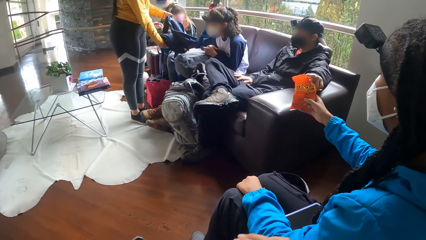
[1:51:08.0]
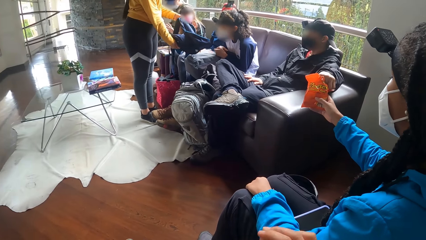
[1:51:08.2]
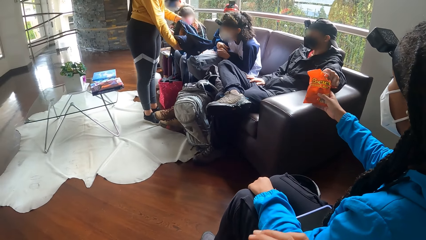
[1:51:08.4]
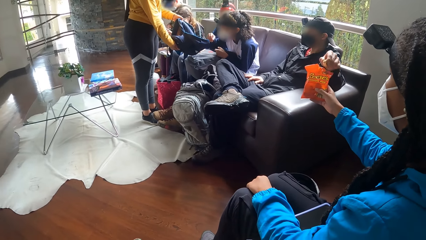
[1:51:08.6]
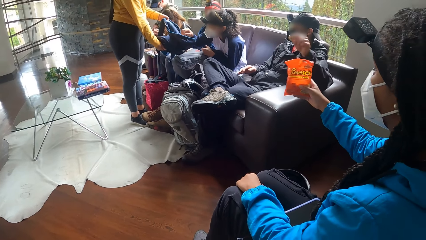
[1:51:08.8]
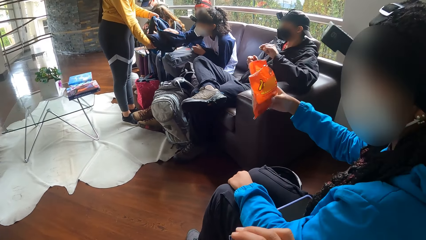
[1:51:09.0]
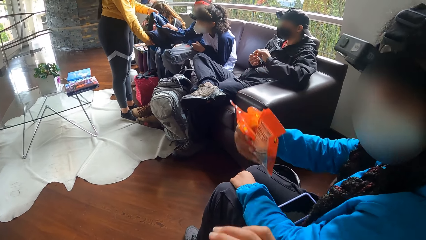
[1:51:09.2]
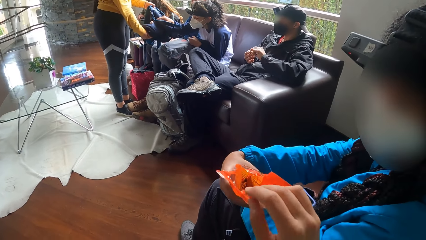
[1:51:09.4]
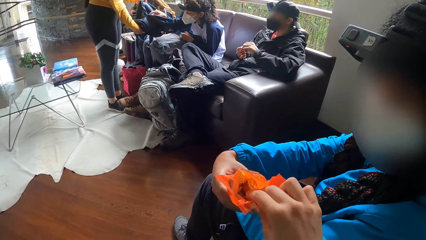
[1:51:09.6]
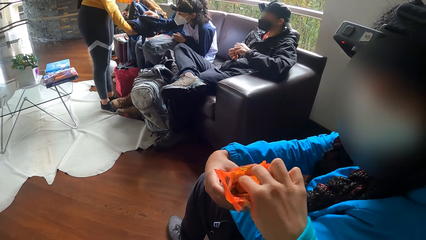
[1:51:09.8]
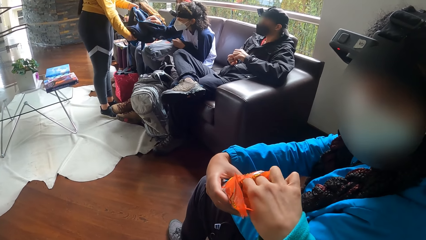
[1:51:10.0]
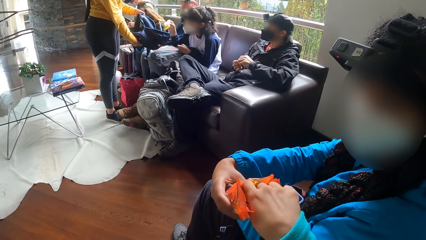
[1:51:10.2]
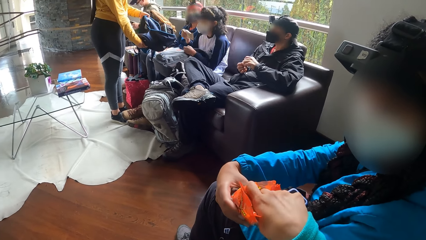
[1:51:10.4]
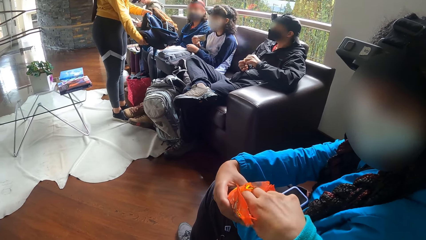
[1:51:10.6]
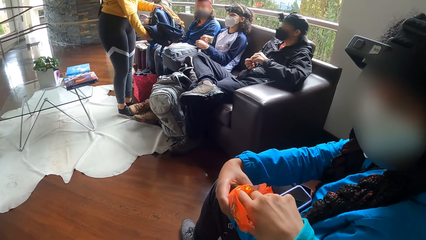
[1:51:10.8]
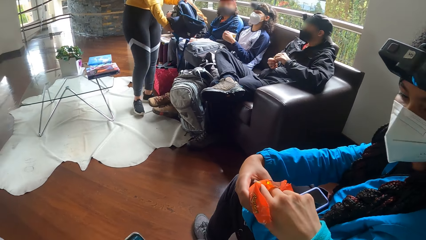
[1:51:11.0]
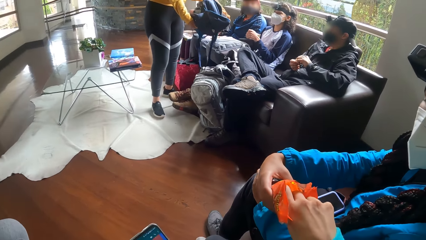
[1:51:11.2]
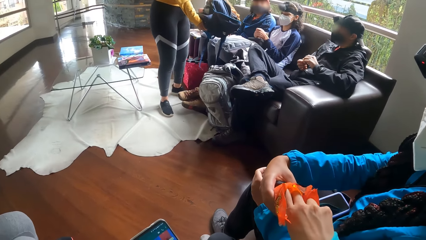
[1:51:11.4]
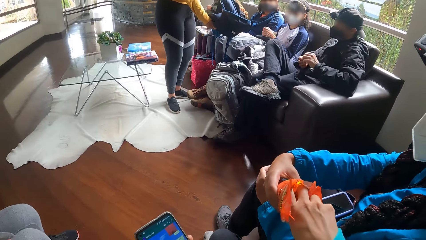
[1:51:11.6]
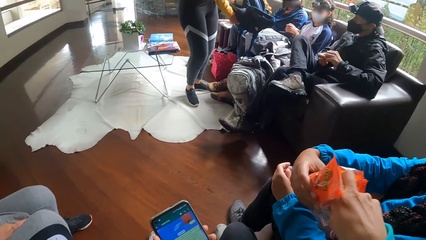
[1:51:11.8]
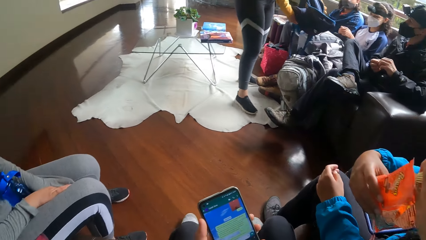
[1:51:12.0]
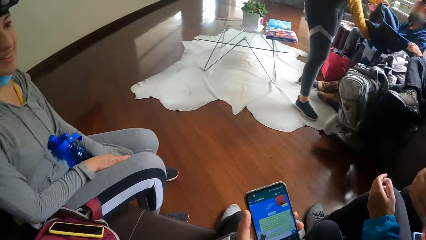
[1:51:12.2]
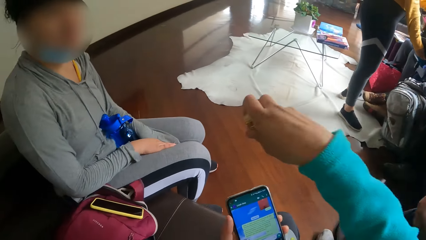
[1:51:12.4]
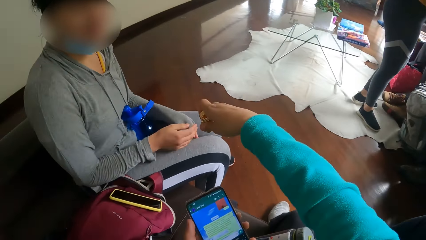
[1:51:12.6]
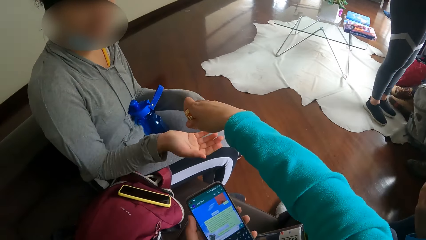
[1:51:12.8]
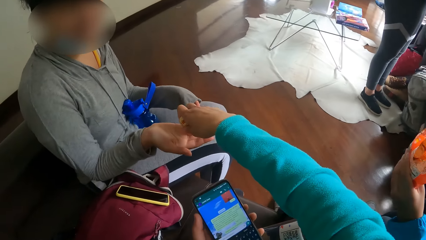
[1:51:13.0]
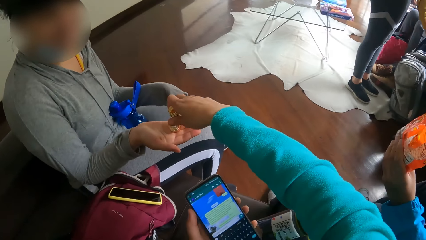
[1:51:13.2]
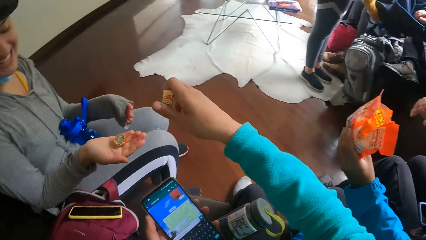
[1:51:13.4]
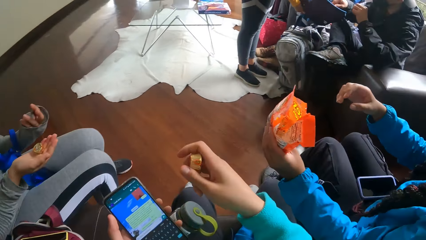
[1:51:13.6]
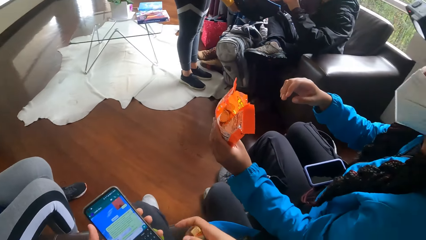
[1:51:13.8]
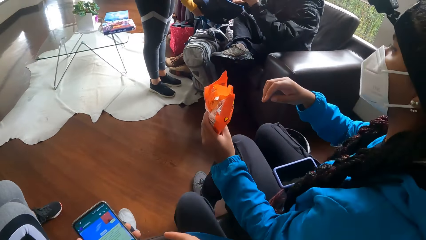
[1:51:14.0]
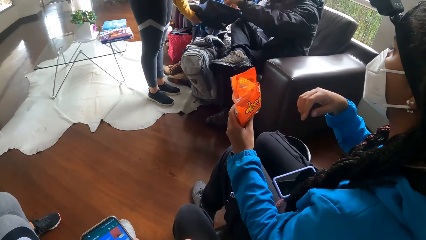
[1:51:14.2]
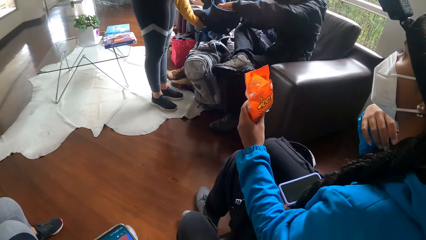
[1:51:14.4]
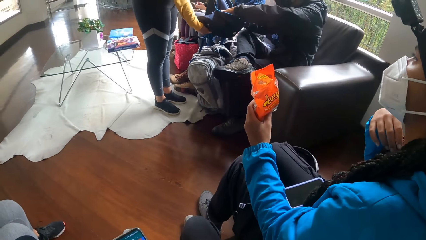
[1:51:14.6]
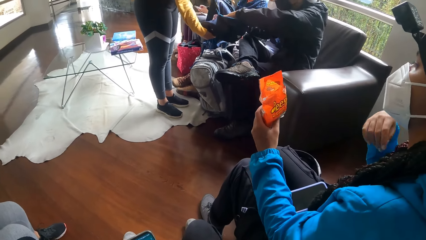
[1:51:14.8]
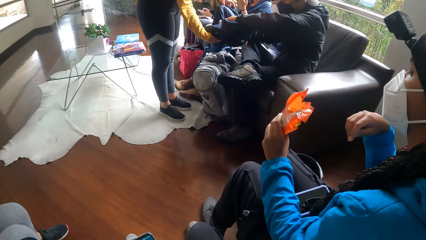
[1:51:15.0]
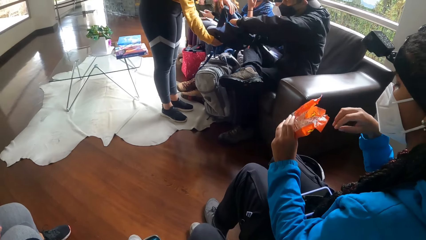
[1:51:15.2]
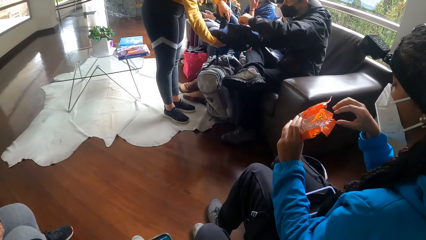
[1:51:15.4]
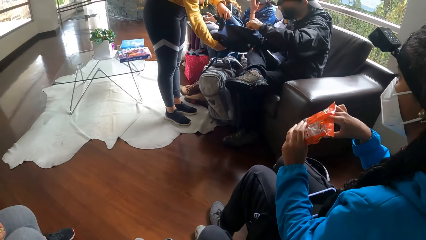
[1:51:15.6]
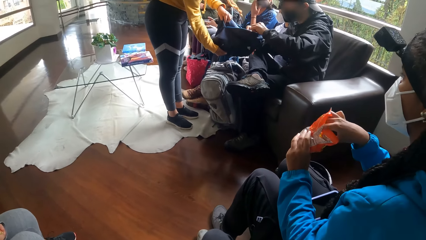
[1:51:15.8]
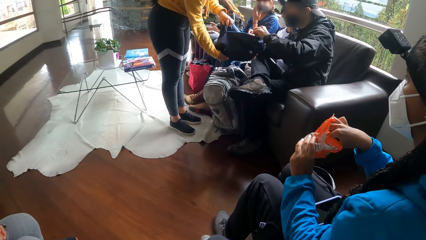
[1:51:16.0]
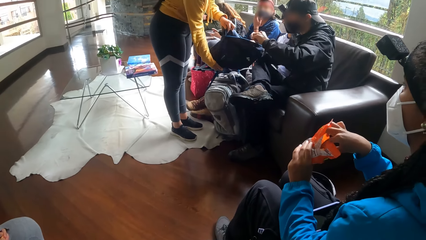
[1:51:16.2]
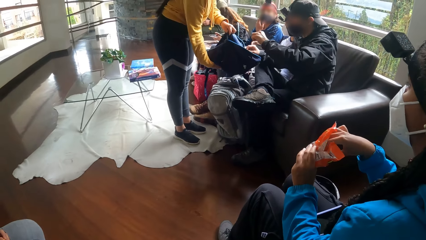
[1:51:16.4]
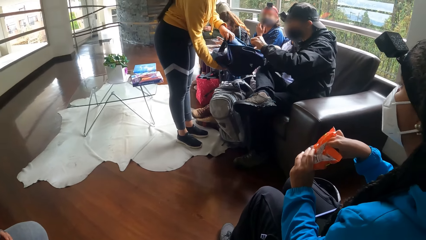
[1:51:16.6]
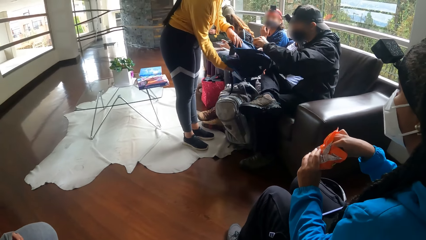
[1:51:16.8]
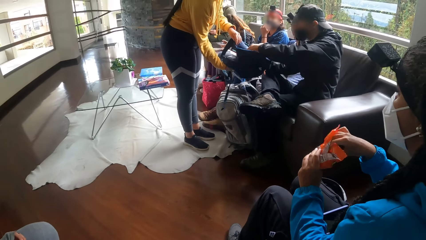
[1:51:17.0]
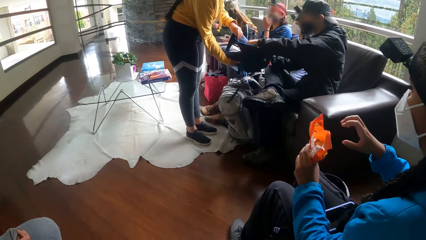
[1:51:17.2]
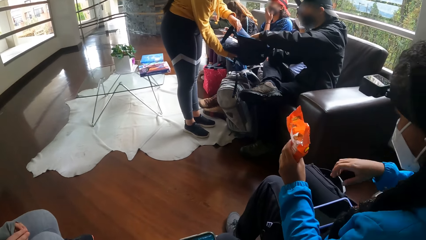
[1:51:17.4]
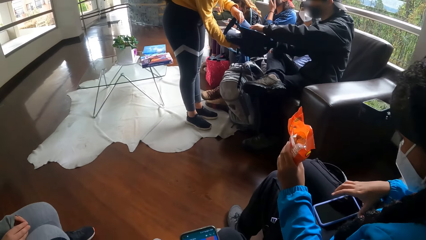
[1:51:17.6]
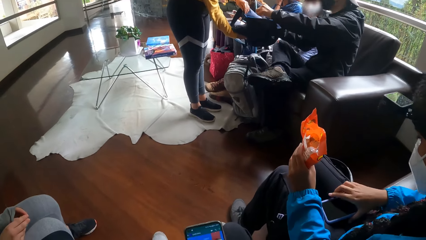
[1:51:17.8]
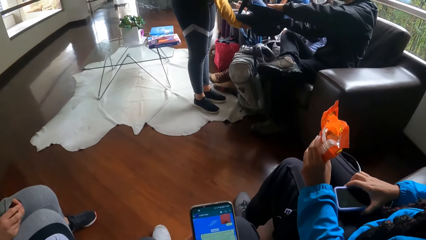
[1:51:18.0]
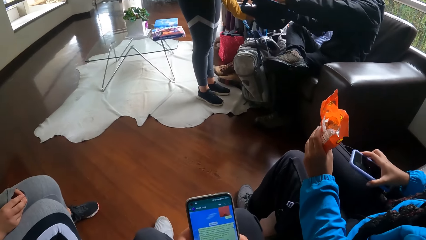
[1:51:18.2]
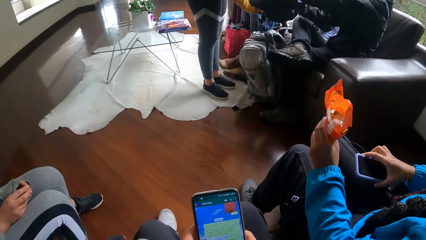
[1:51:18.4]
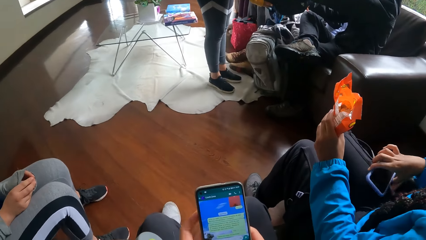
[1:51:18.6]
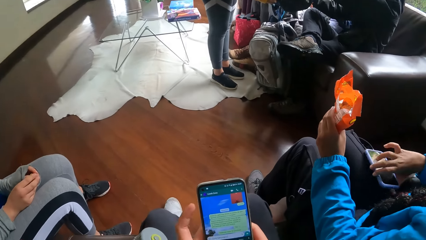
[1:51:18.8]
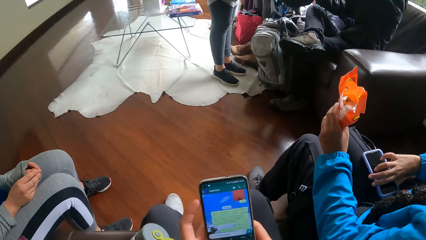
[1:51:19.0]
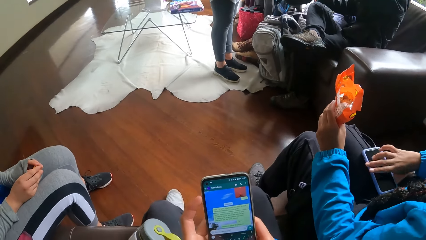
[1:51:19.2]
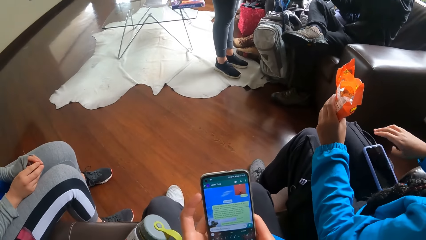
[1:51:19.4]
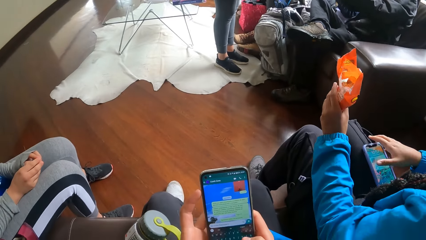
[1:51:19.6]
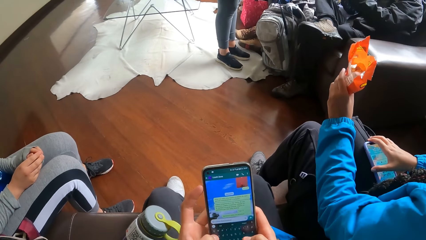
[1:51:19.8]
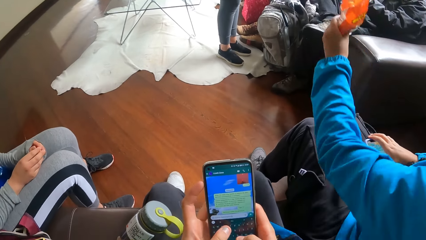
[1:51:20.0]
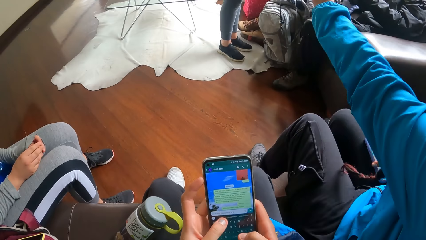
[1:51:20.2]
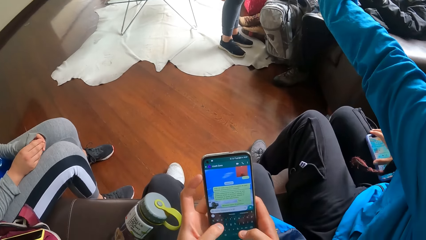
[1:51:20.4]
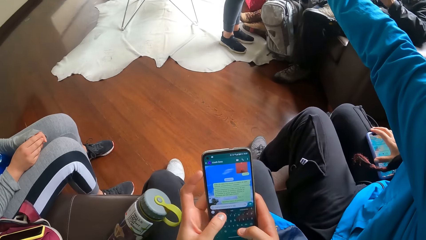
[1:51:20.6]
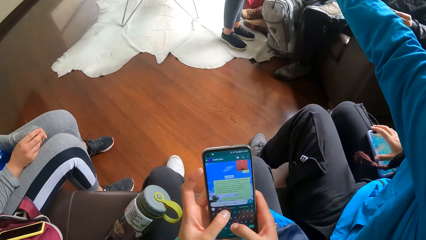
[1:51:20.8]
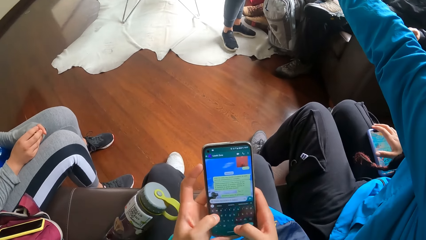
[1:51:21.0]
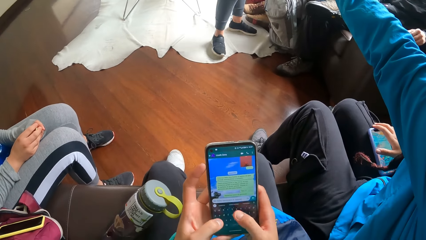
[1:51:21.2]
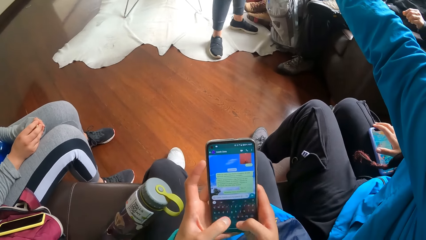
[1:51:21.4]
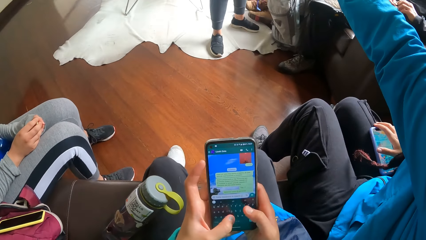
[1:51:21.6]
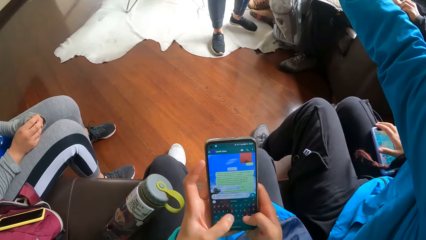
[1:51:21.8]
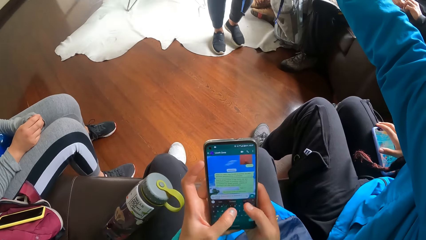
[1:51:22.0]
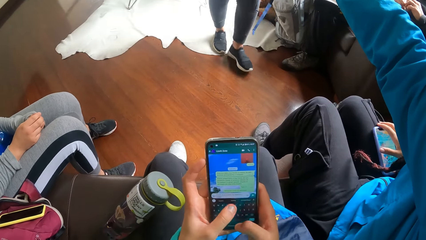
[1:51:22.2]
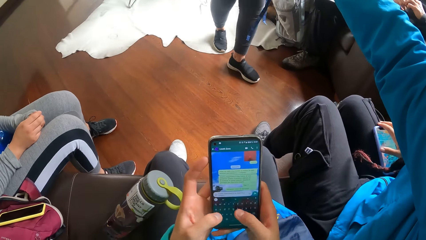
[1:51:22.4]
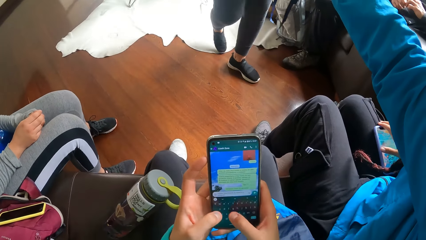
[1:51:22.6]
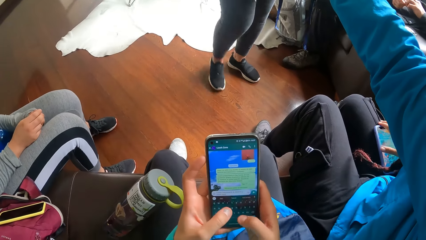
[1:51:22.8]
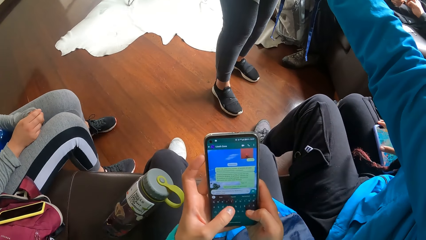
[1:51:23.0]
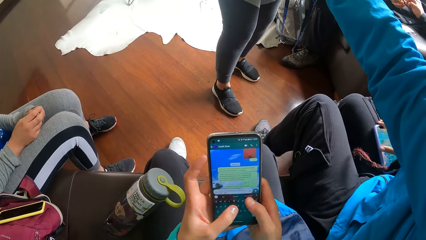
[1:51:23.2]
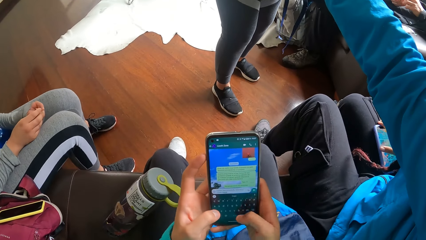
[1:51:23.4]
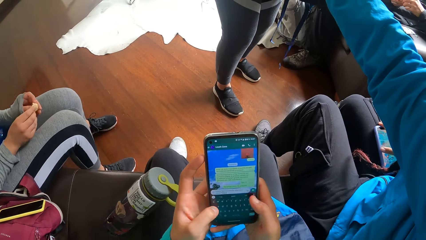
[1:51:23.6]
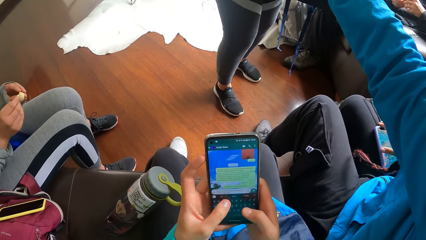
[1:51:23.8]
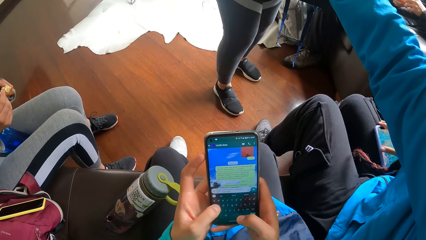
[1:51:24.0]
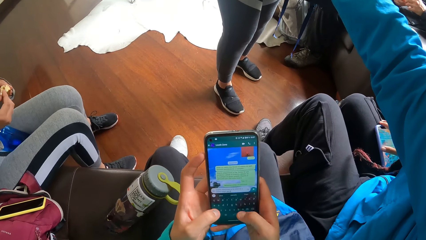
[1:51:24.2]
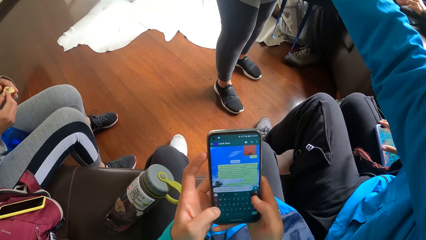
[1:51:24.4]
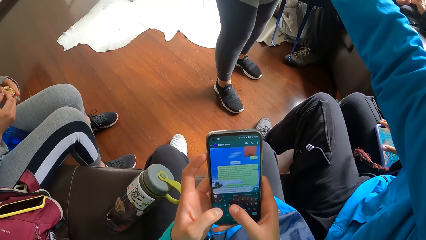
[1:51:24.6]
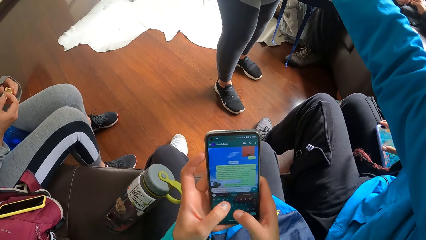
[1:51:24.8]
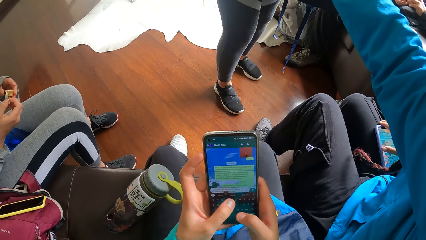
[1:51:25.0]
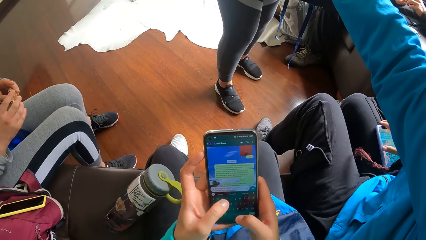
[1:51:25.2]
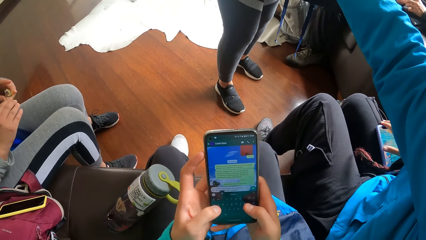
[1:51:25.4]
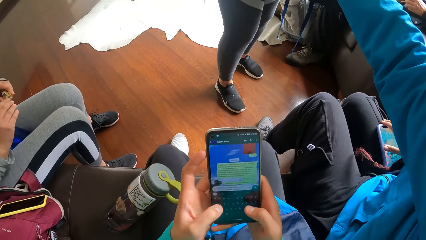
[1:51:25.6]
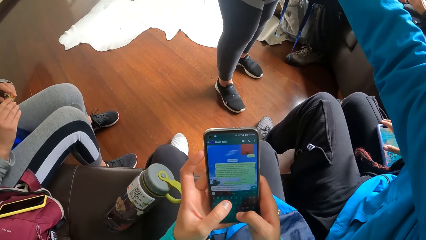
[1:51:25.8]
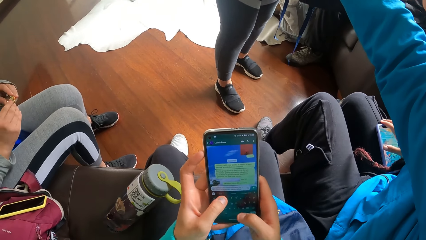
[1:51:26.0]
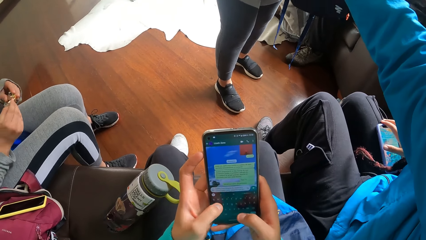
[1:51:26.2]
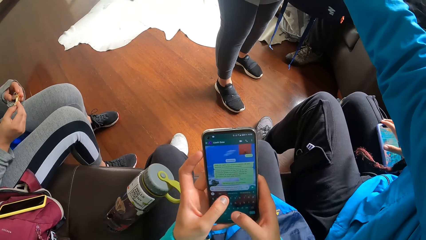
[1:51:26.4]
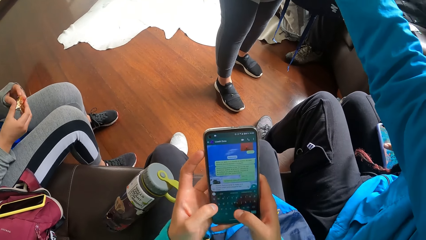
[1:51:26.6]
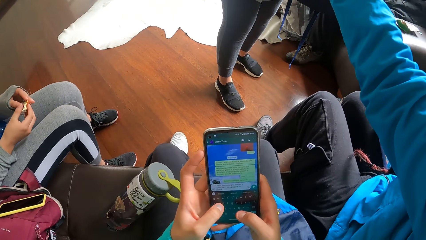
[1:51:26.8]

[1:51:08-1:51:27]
A man carries a biscuit from the biscuit nylon. A woman puts her right hand in the blue backpack. The camera wearer puts his right hand into the biscuit nylon. The woman carries a biscuit from the blue backpack with her right hand. The camera wearer carries biscuits from the nylon with his right hand. Another woman collects a biscuit from the camera wearer. The camera wearer puts the biscuits in the woman's right hand. A third woman shows the man the blue backpack. The man puts his hands in the blue backpack. Someone picks a snack from another person's bag. A fourth woman adjusts her phone with her right hand. The camera wearer presses the phone with both hands. The fourth woman operates the phone. The third woman moves to the fourth woman. The third woman shows the fourth woman the blue backpack.
